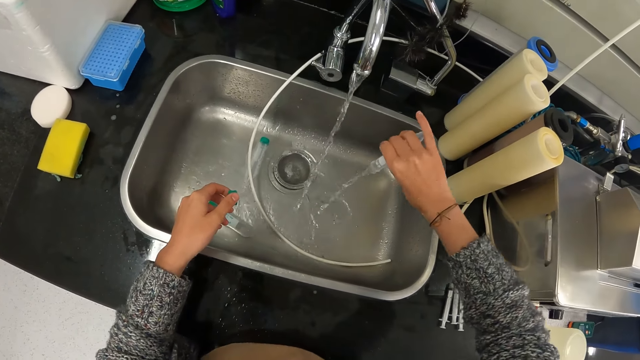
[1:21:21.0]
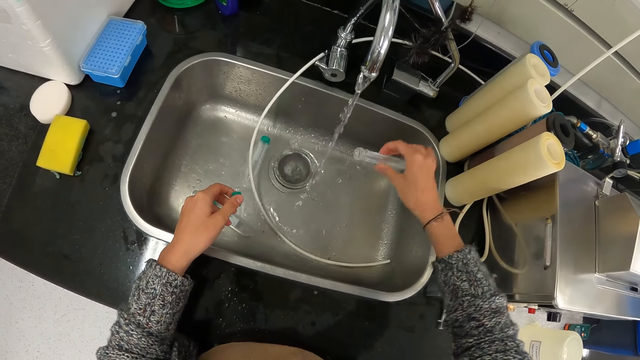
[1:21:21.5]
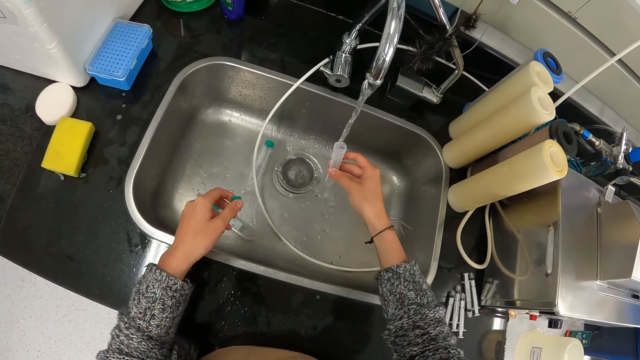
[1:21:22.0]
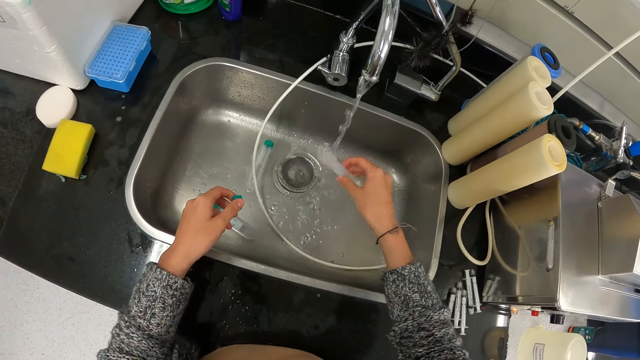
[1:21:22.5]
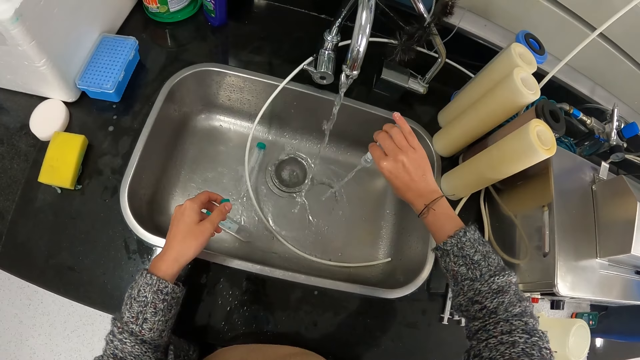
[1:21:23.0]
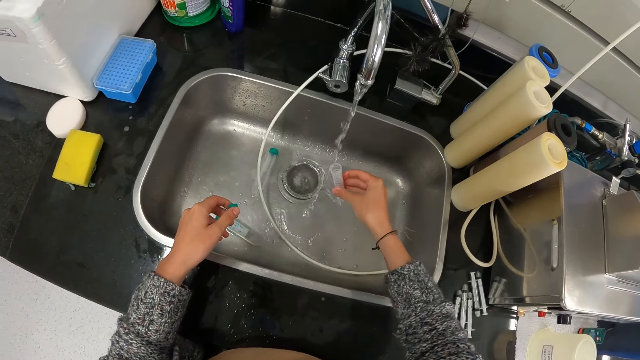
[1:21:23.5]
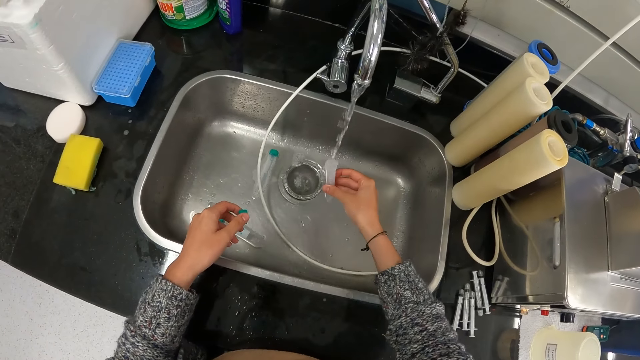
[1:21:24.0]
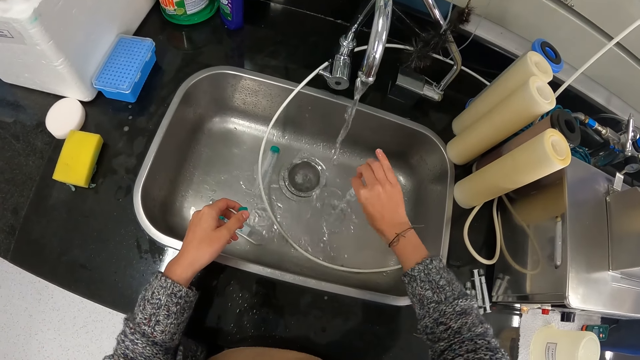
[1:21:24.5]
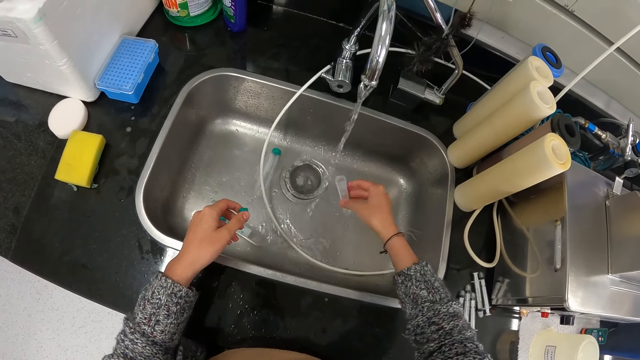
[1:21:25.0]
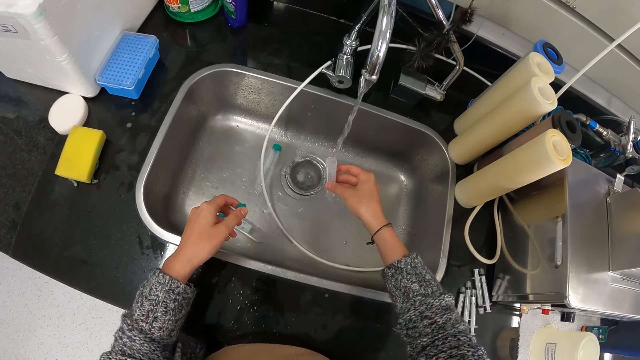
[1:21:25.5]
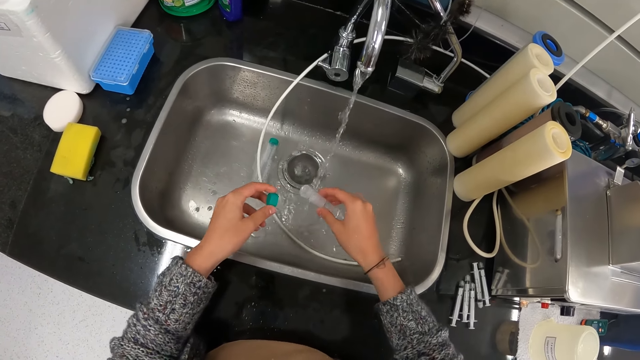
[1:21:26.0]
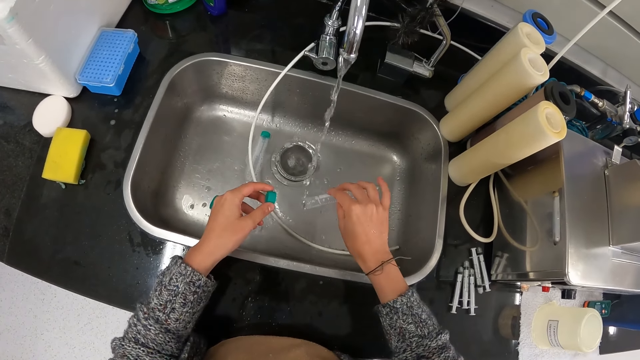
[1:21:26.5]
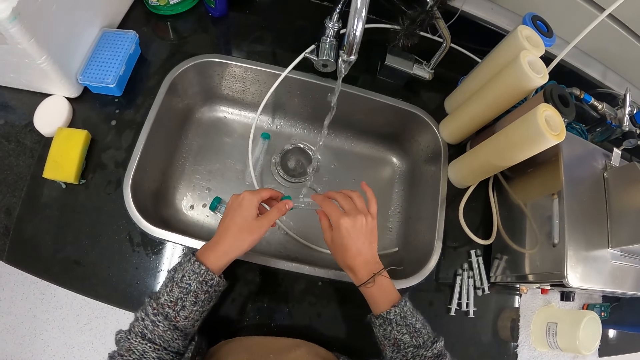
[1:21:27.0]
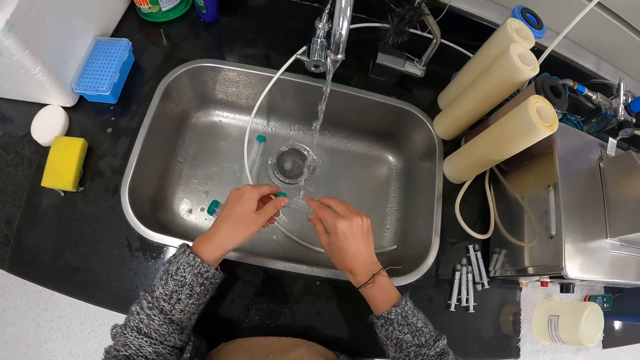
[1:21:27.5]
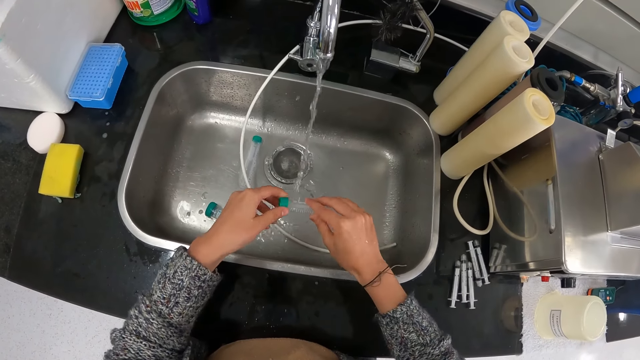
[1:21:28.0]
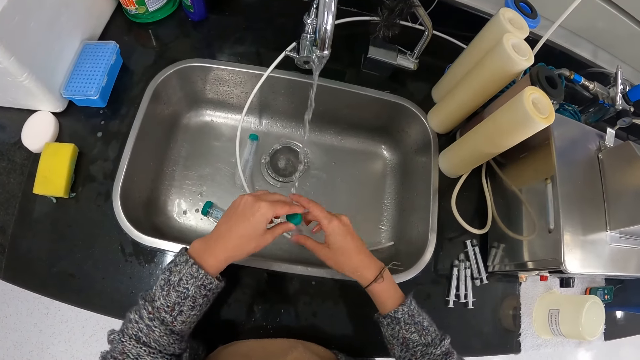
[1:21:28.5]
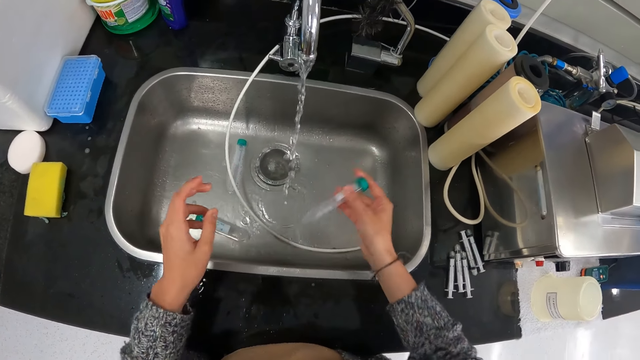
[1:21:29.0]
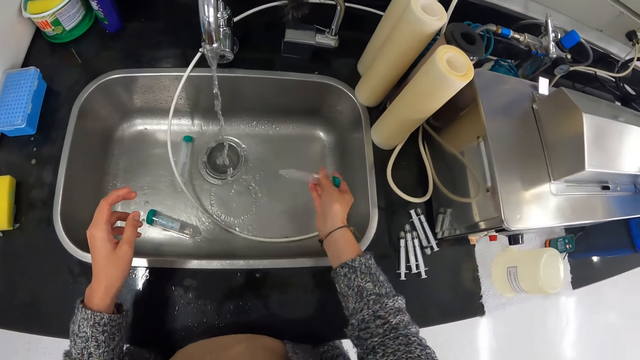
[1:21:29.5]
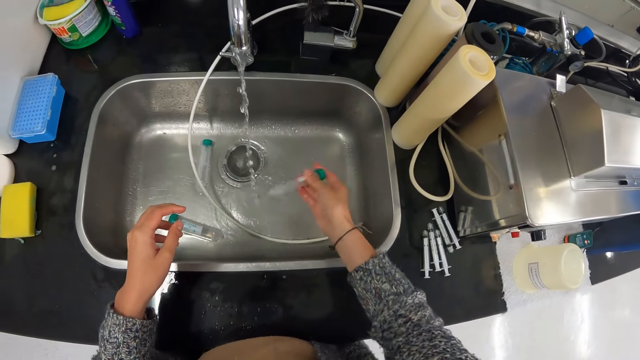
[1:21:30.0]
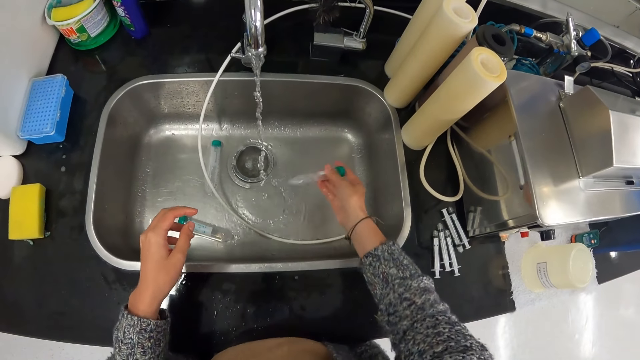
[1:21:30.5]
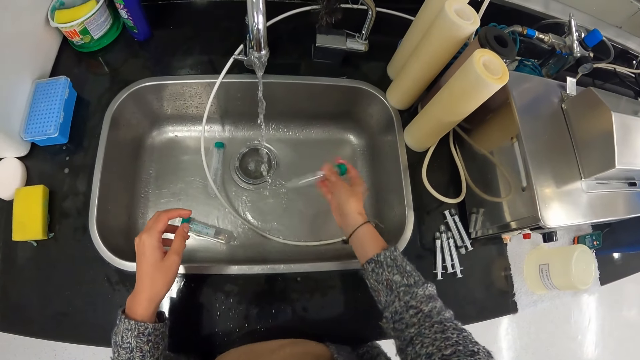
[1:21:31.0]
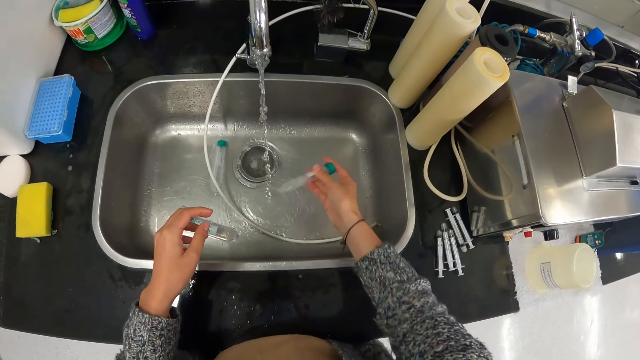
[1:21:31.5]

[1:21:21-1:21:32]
The camera wearer pours water into the sink. They tap water in the test tube. They pour water into the sink. They tap water in the test tube. They pour water into the sink. They tap water in the test tube. They close the test tube with the lid. They shake the test tube.

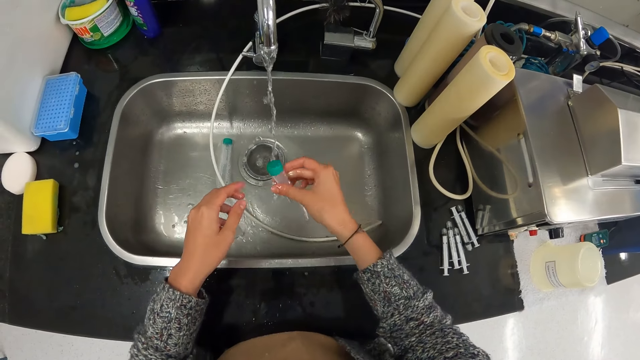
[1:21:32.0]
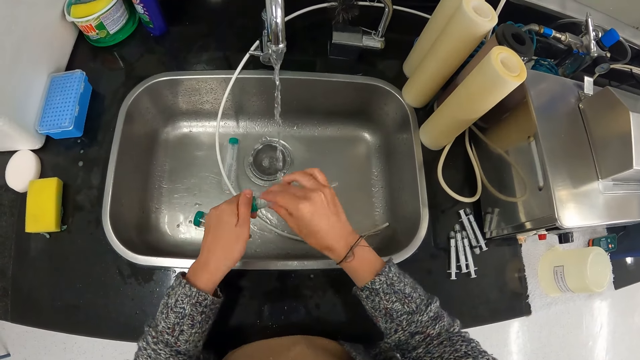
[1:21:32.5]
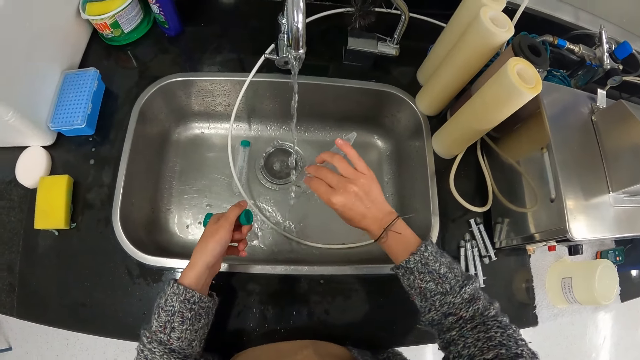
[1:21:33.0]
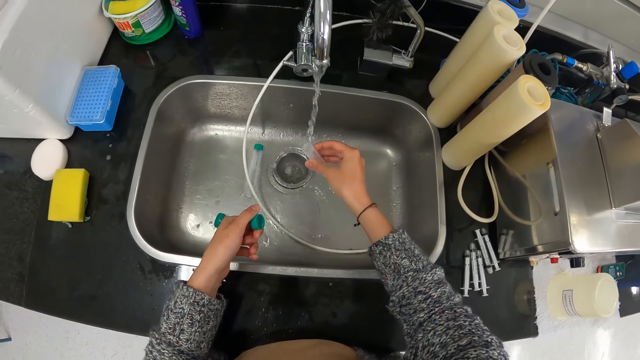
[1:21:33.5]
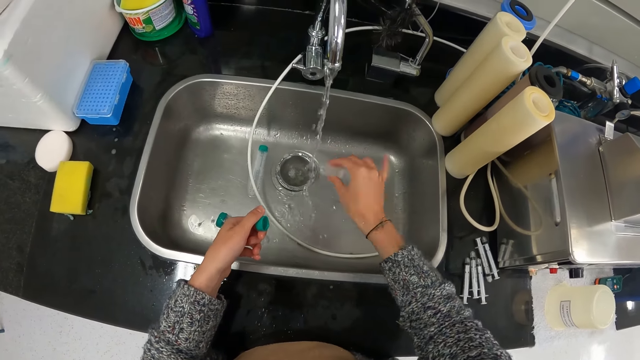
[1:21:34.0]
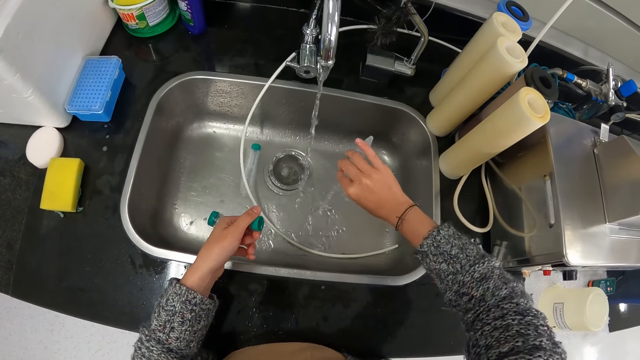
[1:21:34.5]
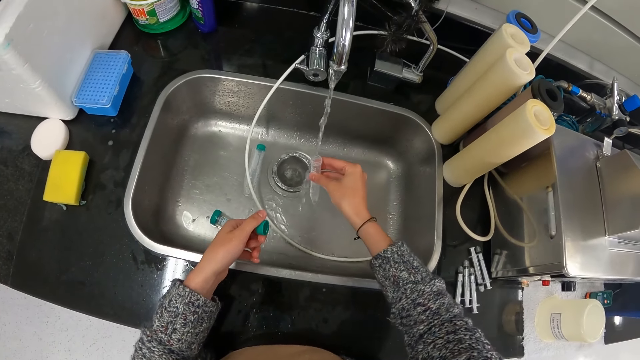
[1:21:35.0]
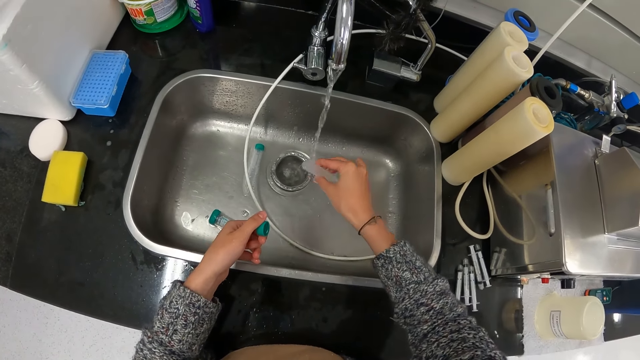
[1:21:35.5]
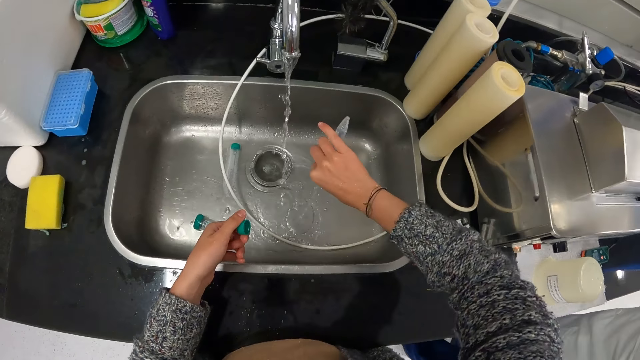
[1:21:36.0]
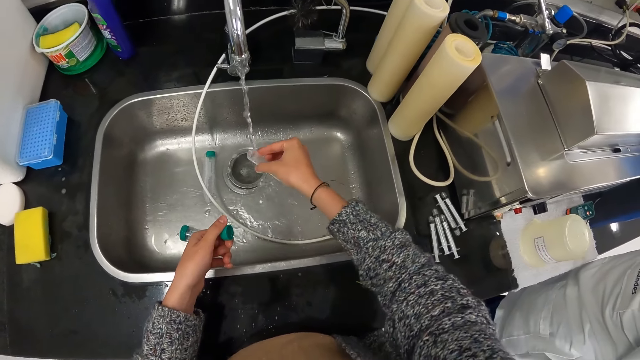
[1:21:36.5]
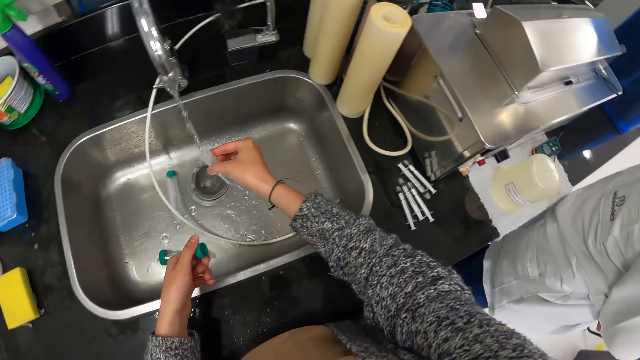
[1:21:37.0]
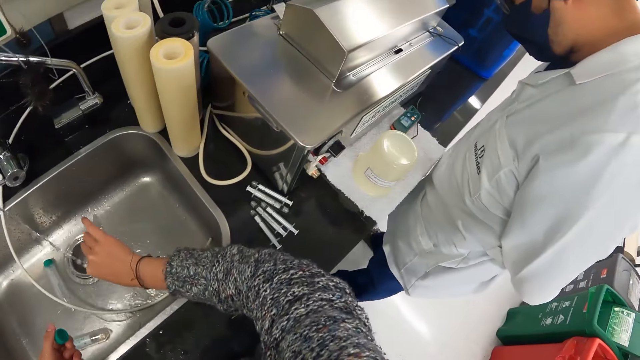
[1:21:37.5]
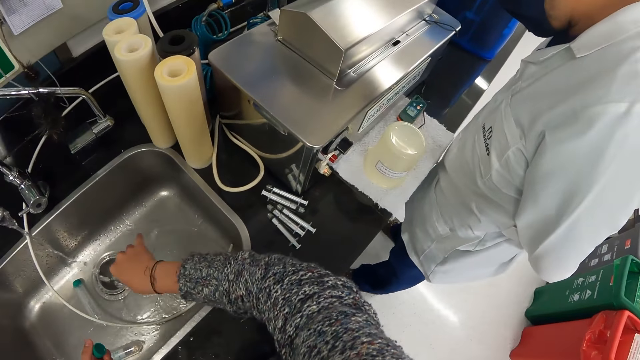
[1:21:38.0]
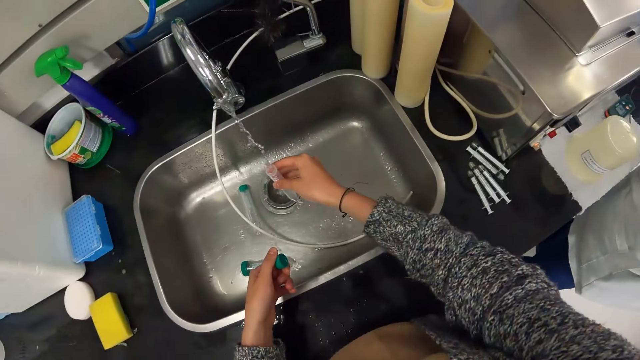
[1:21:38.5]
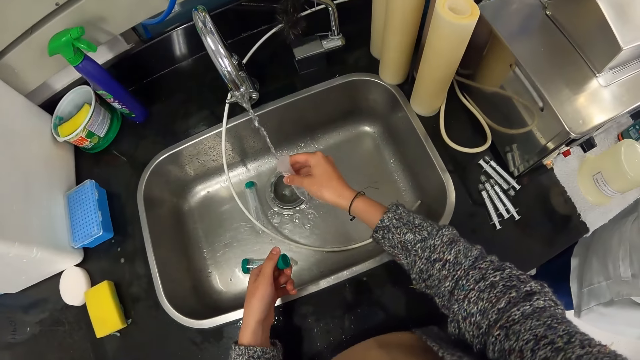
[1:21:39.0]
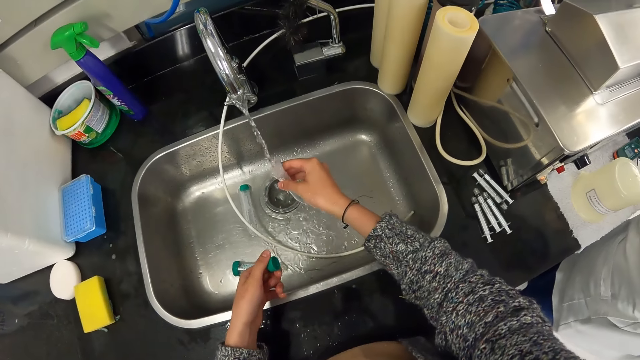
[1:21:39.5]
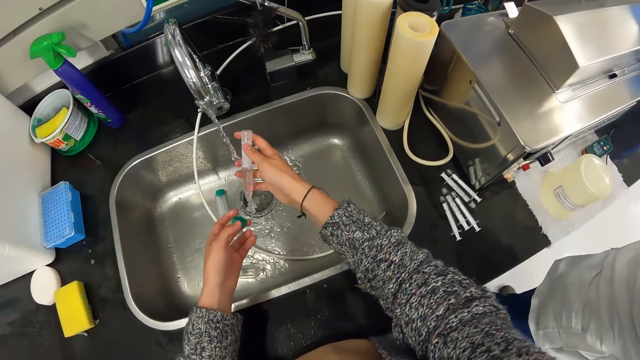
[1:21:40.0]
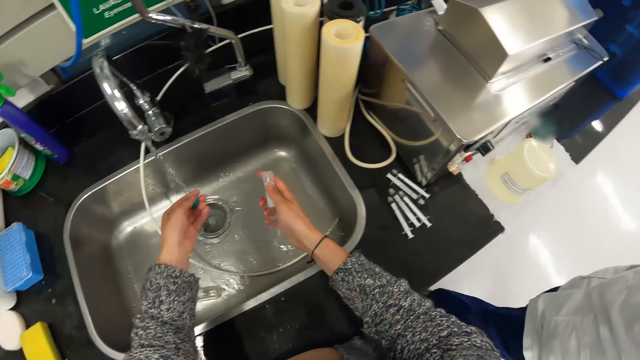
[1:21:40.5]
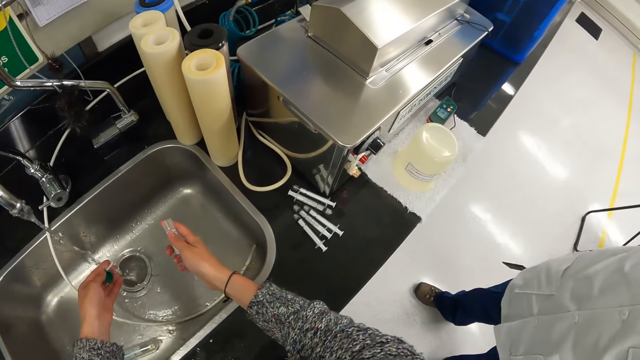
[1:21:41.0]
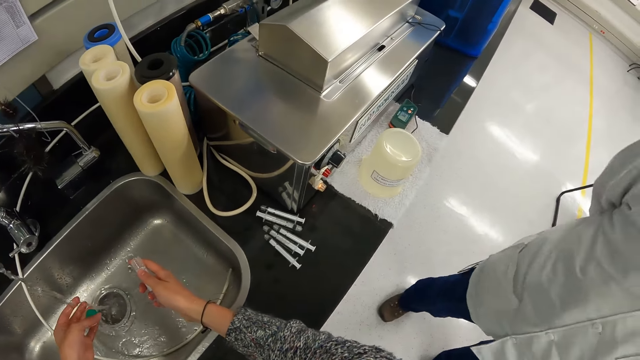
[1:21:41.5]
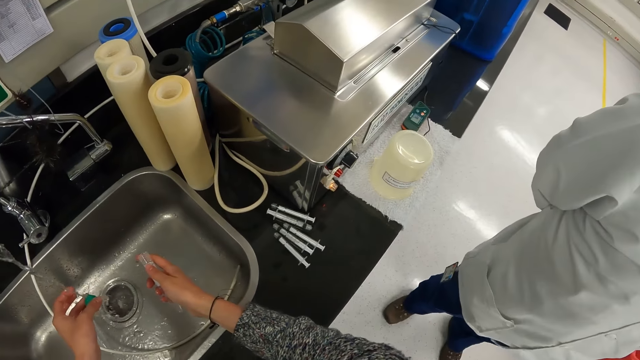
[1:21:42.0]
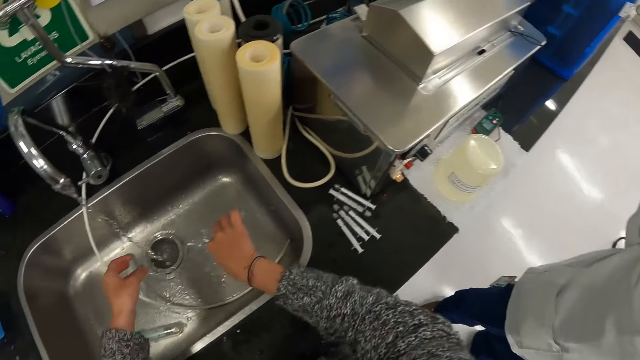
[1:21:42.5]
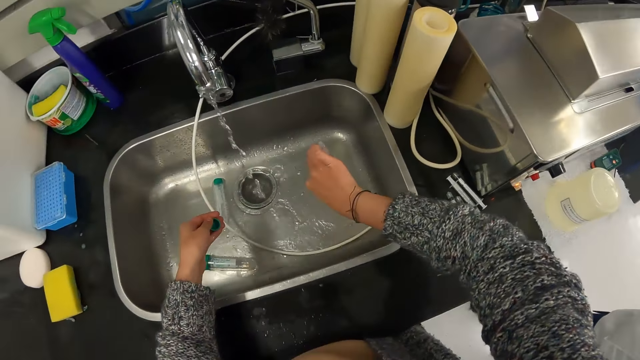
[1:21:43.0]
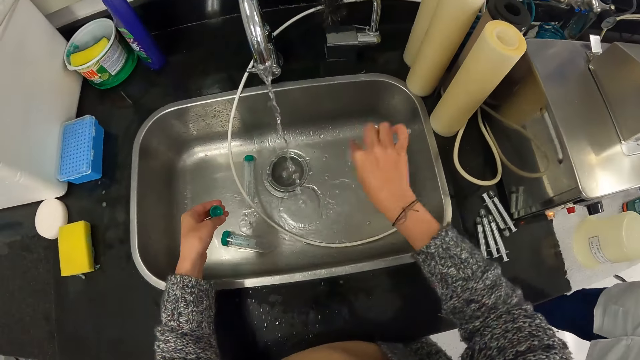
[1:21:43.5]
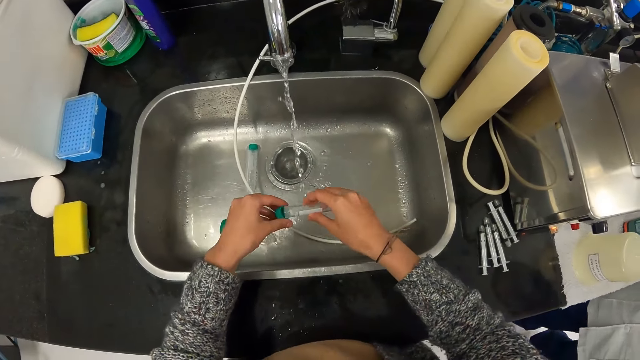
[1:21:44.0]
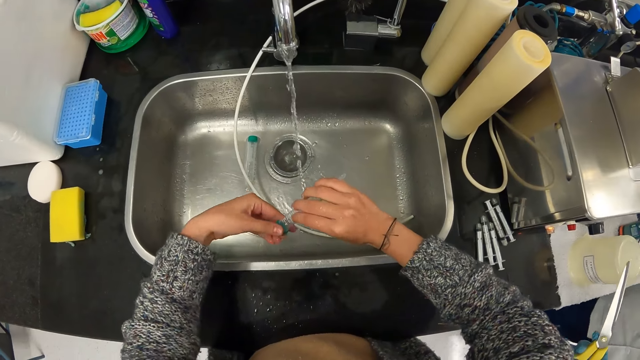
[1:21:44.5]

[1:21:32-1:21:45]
The camera wearer opens the test tube lid. They pour water from the tube into the sink. They rinse the tube. They tap water in the test tube. They pour water into the sink. They tap water in the test tube. They pour water into the sink. They tap water in the test tube. They pour water into the sink and turn around. They tap water in the test tube. They rinse the lid. They turn around. They pour water from the tube into the sink. They close the test tube with the lid.
